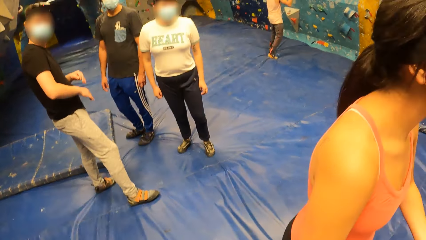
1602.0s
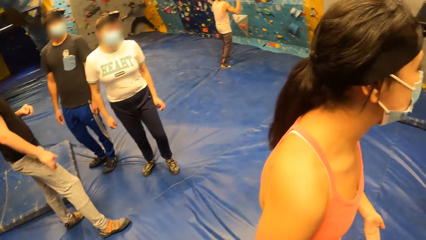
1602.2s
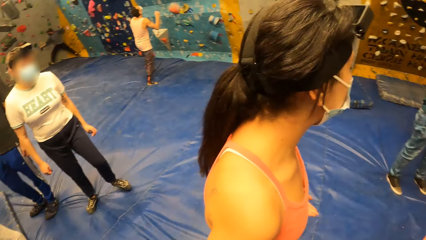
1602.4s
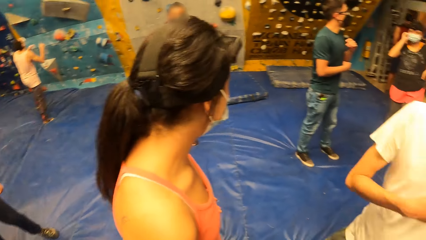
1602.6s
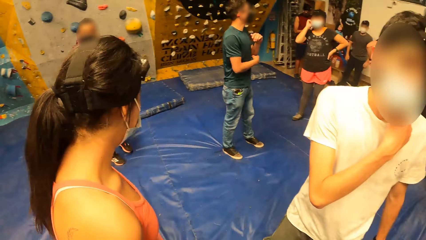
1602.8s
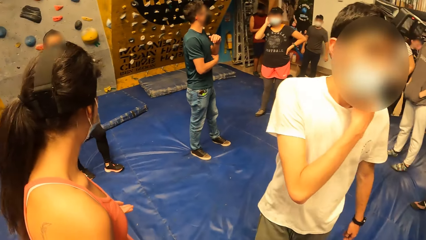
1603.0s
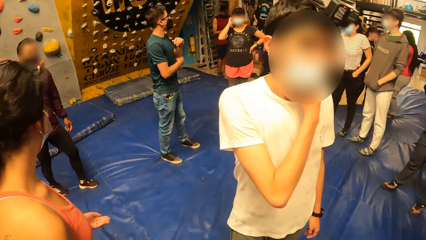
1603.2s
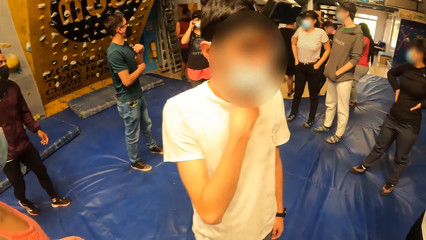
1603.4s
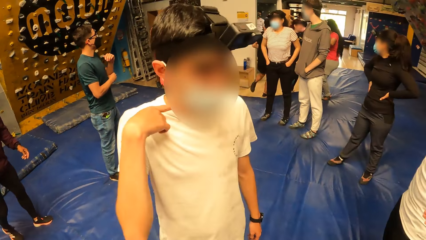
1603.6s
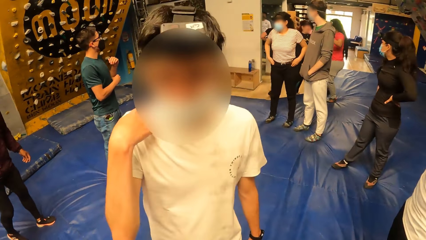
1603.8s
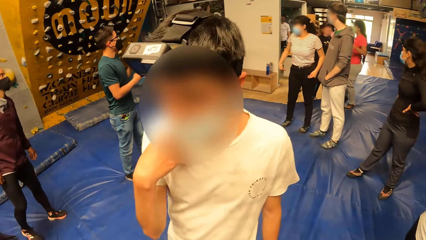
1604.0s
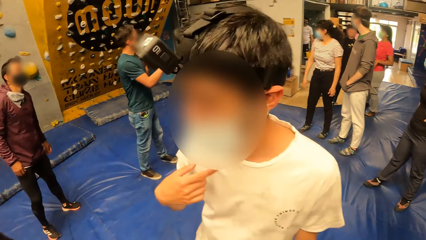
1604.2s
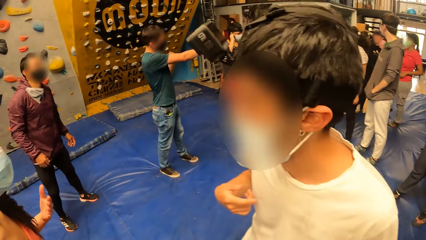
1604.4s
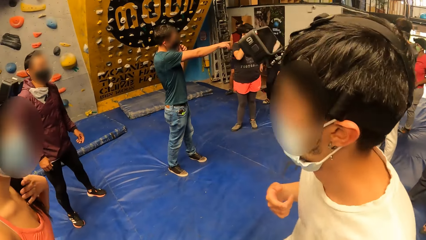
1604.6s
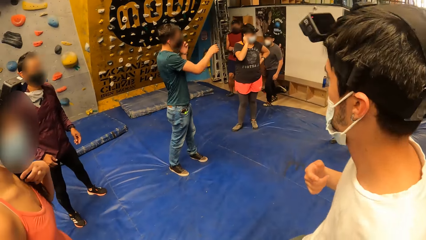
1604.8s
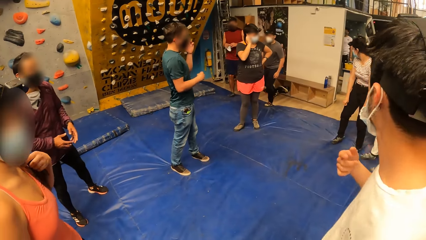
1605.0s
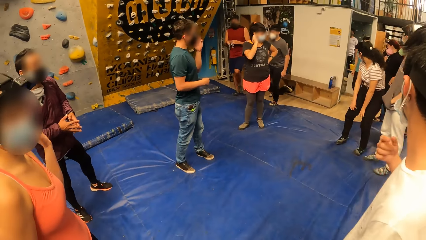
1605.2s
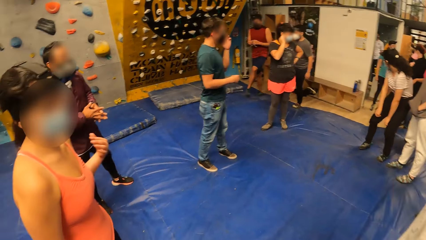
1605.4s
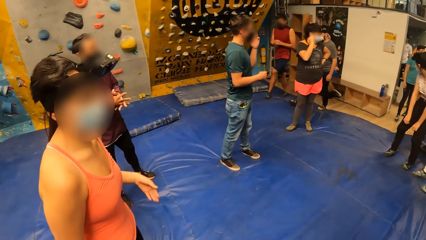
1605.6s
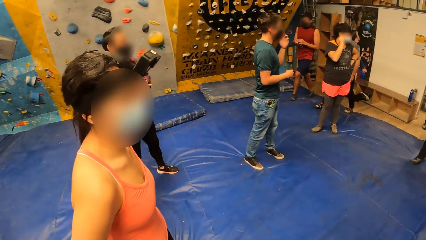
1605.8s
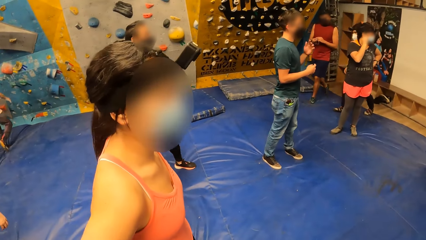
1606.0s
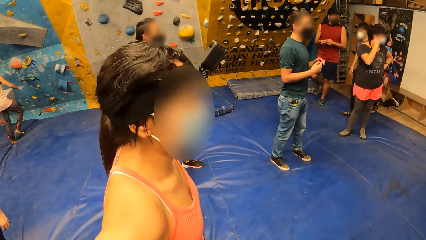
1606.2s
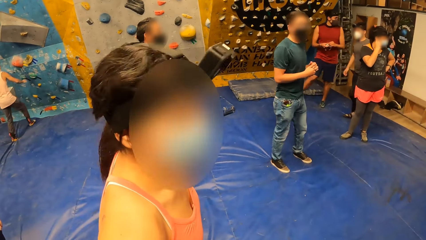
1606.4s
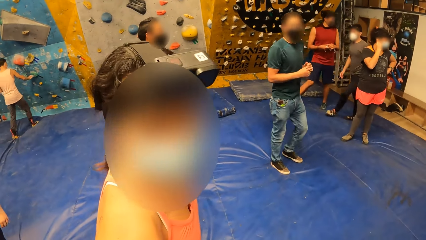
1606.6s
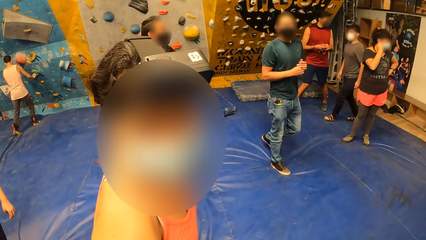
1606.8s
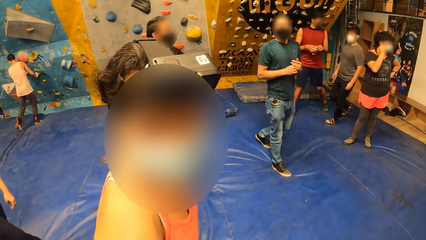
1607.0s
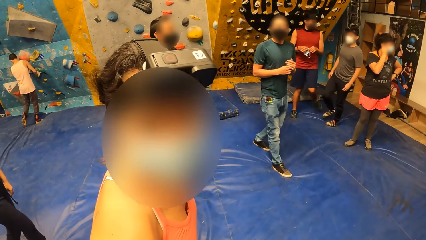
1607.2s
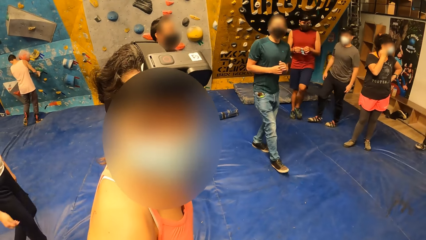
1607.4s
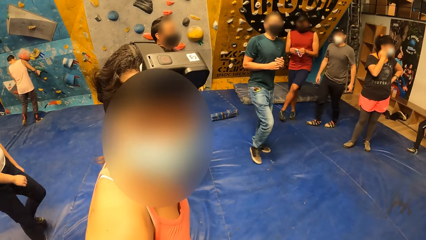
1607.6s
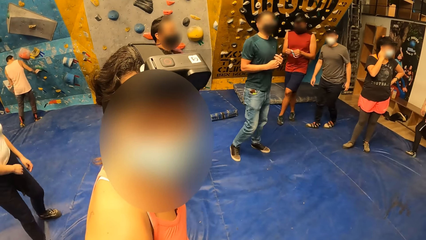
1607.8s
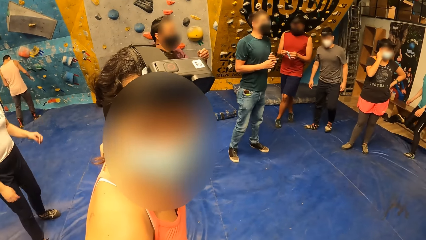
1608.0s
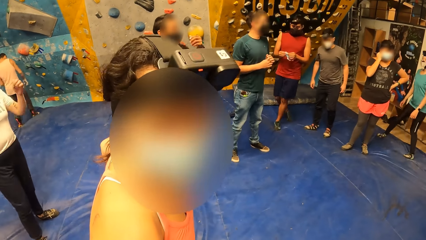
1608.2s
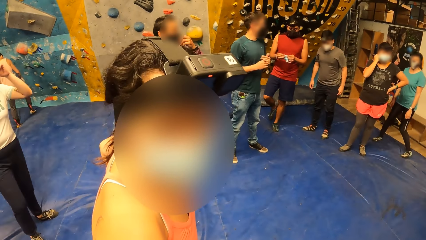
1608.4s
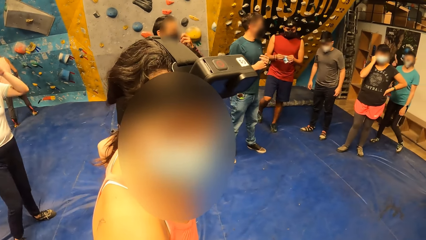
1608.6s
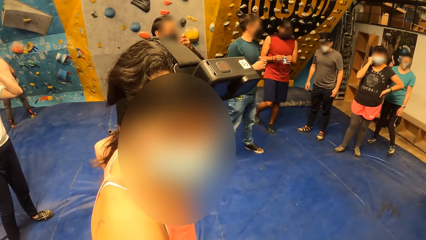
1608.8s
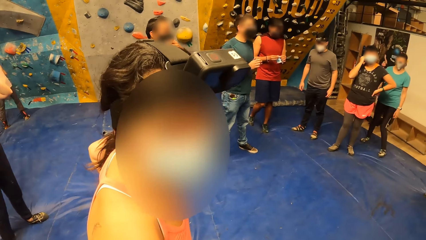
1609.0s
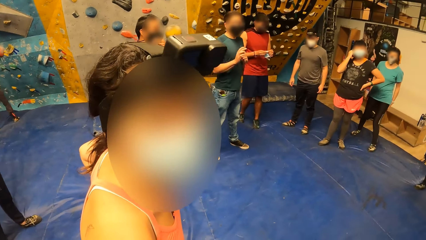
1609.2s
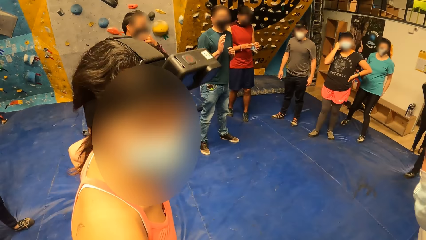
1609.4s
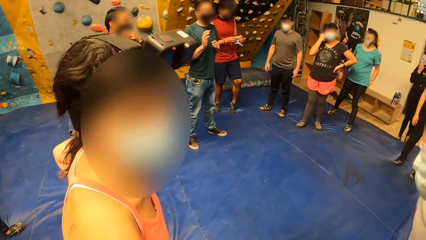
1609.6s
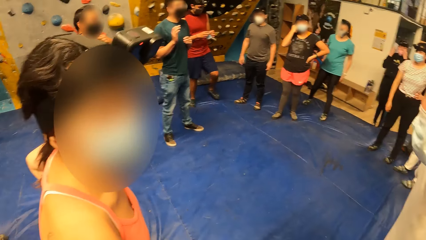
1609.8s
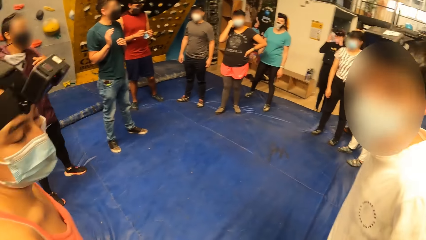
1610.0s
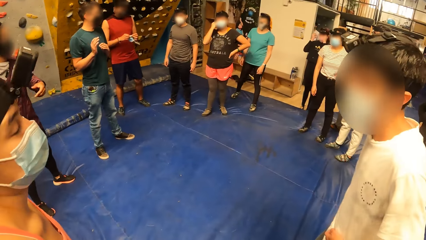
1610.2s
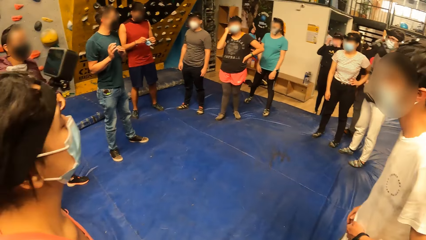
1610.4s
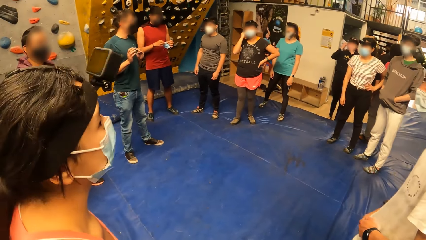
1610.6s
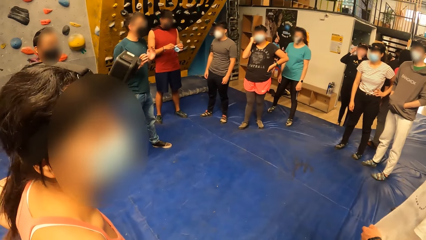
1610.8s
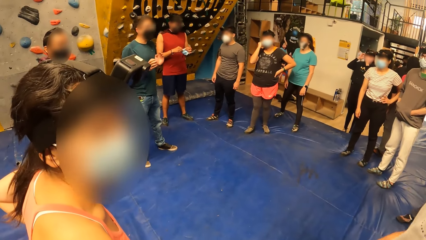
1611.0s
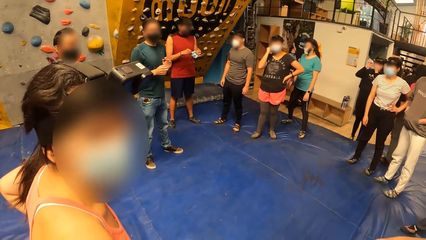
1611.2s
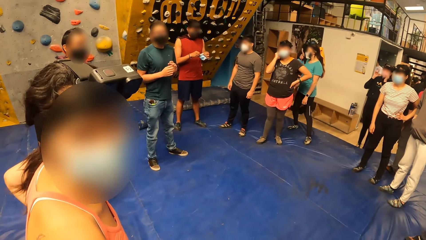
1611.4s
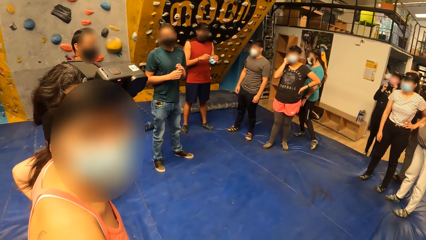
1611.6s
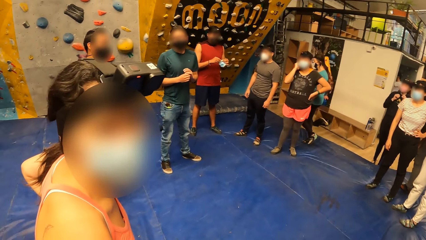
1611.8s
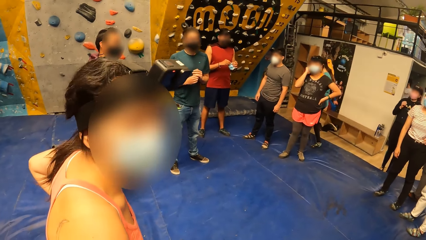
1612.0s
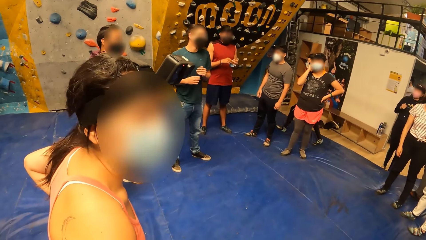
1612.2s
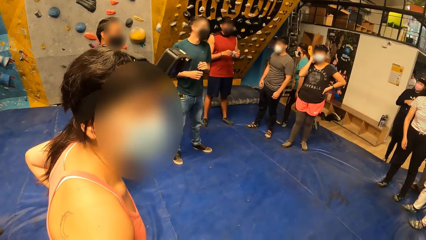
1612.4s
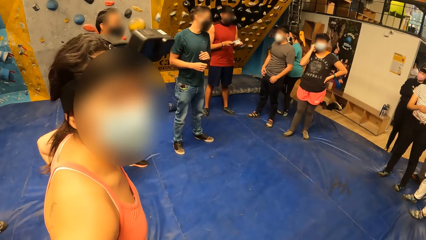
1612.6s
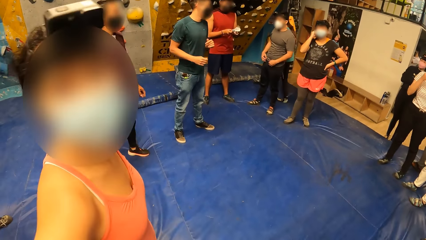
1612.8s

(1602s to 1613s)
The camera wearer interacts with the woman. Another man interacts with the group of people.

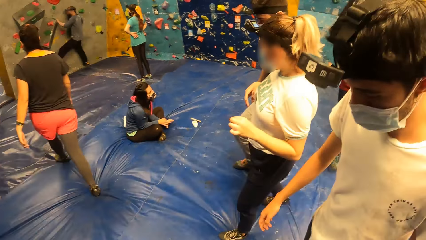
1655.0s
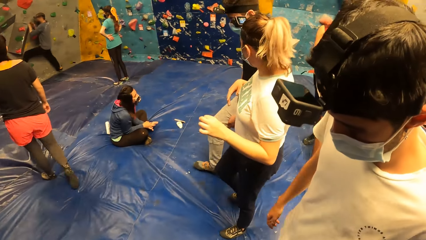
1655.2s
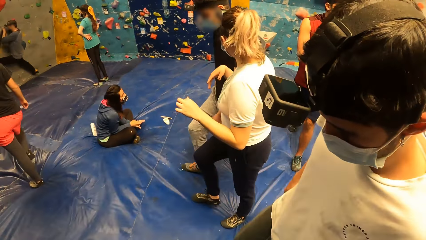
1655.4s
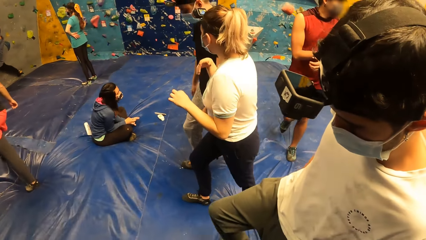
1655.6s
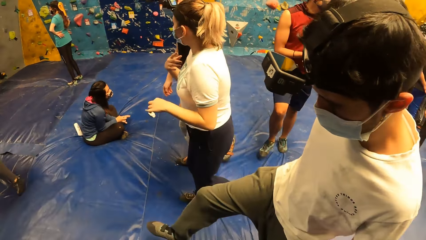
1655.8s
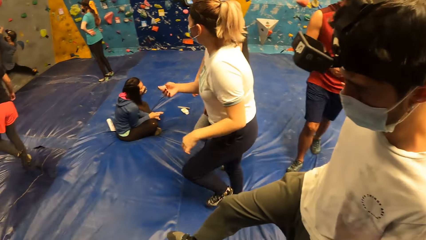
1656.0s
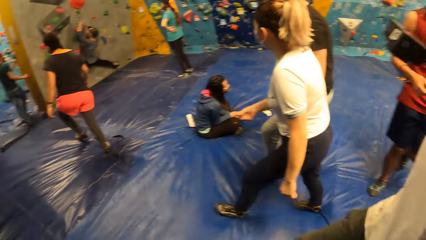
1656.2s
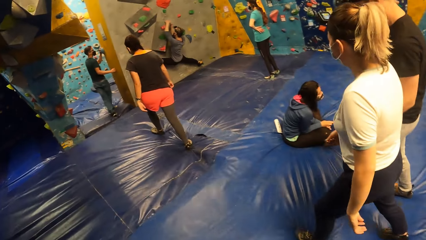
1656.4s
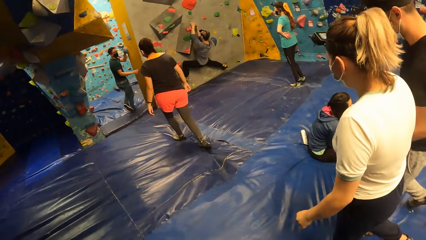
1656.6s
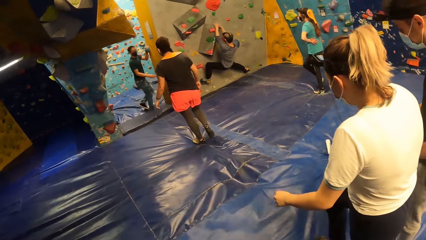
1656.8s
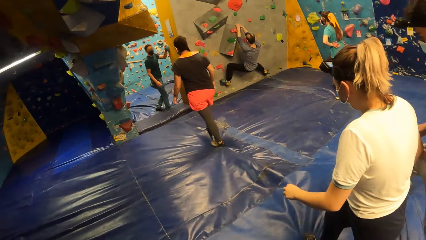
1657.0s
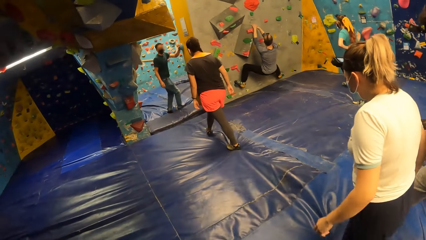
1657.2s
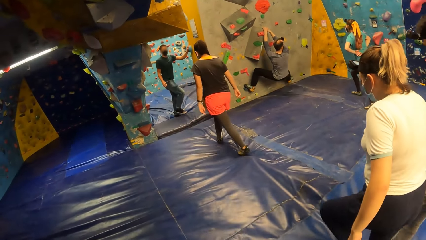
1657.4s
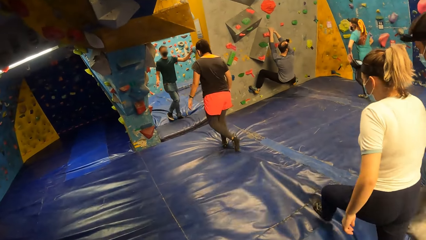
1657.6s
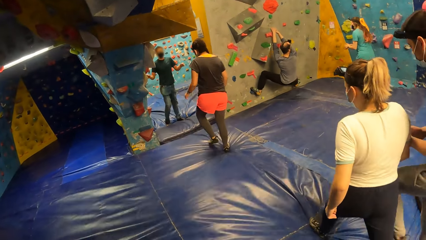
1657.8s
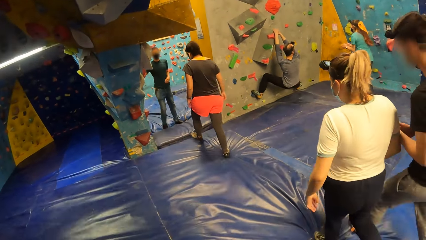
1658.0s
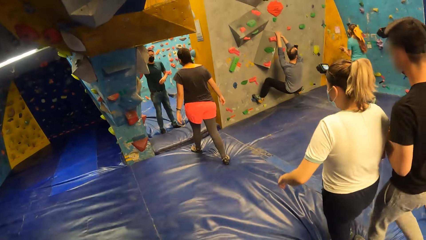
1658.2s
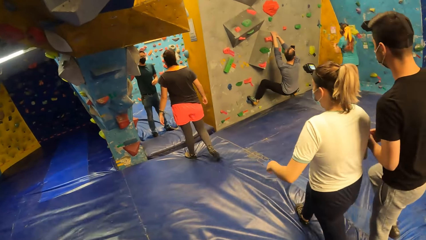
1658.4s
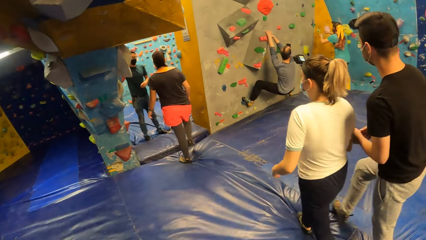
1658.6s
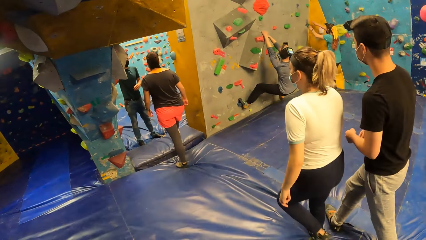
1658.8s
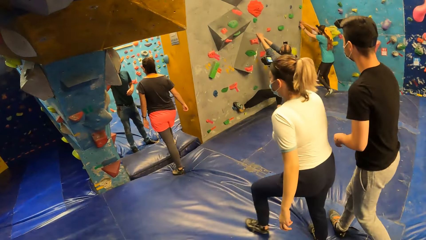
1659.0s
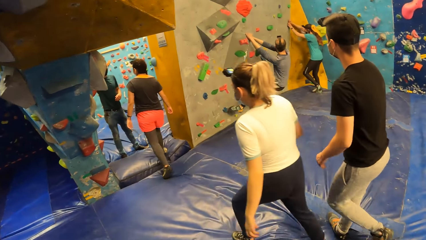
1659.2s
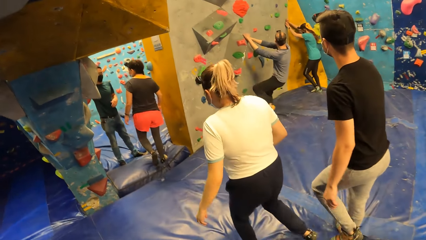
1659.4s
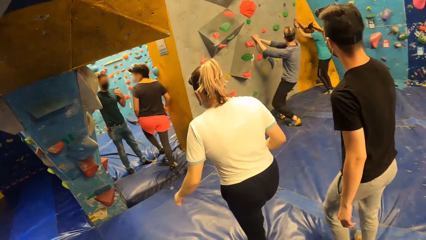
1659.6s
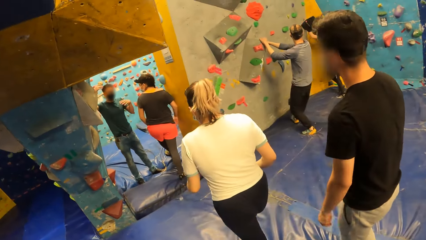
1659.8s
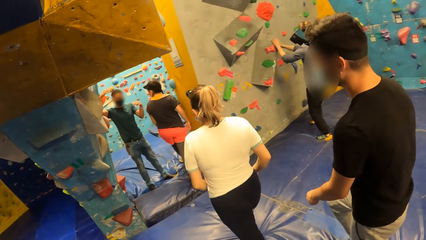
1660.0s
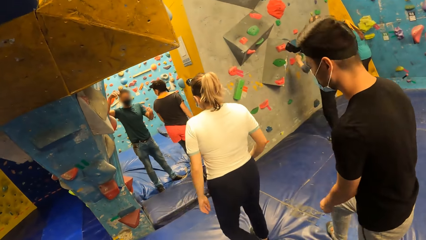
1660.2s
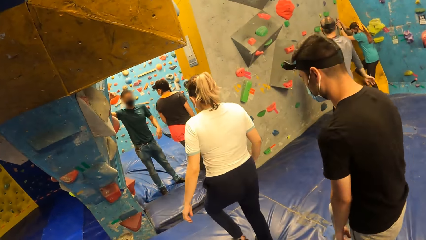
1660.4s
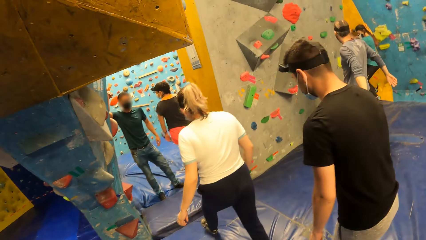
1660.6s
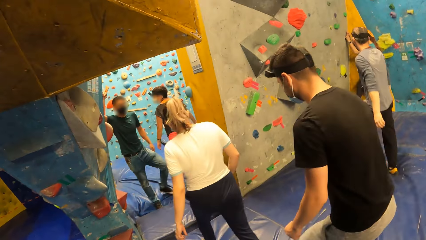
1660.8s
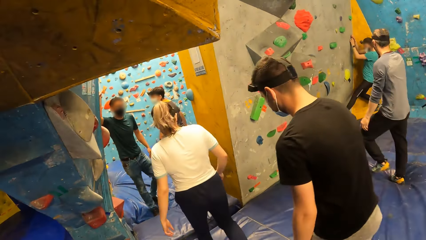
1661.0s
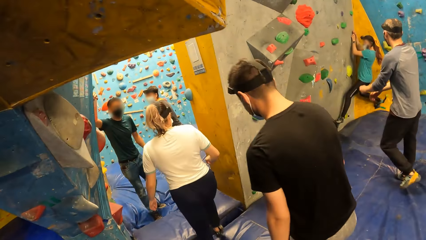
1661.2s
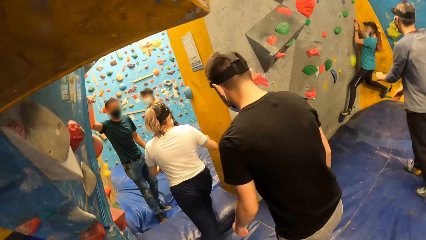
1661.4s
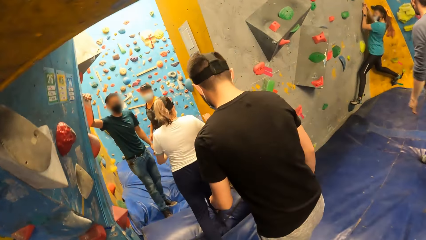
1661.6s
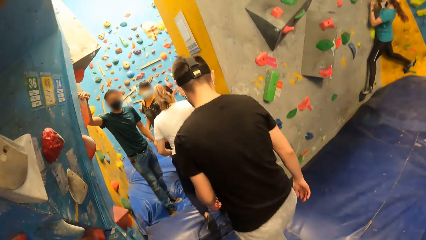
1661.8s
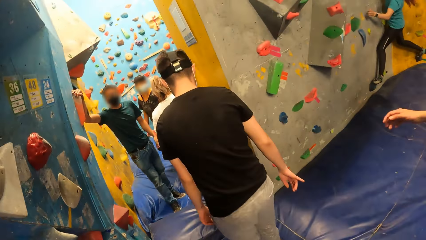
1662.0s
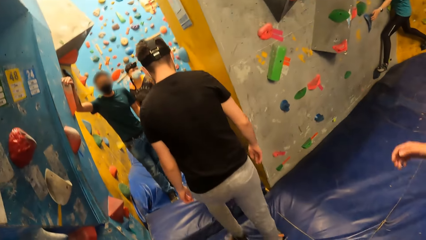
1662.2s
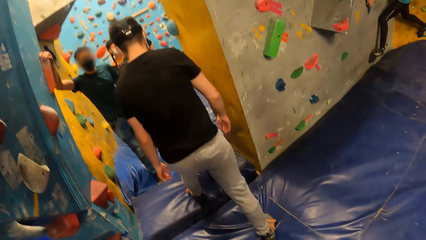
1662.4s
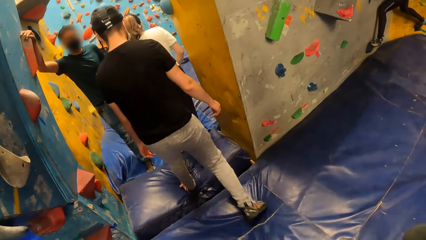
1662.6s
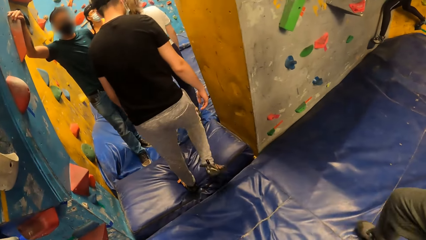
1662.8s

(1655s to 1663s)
The man holds a climbing hold on a bouldering wall with his left hand. A woman holds a climbing hold on the bouldering wall with both hands. The man holds a climbing hold on the bouldering wall with his right hand.
